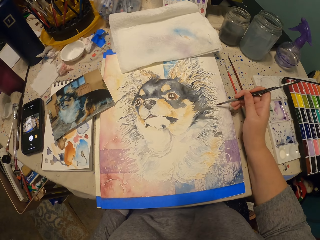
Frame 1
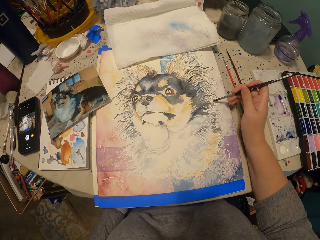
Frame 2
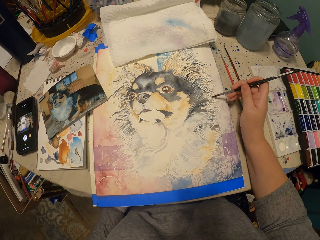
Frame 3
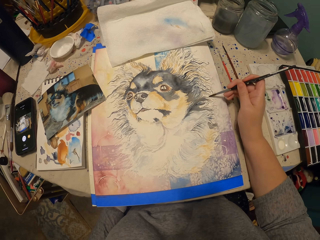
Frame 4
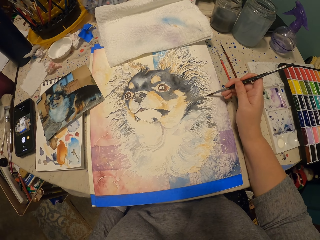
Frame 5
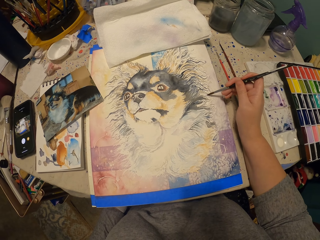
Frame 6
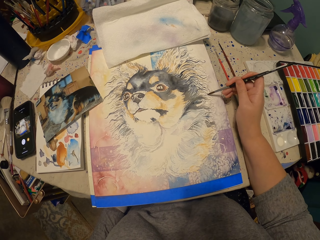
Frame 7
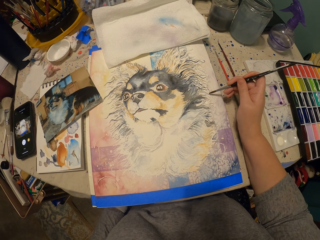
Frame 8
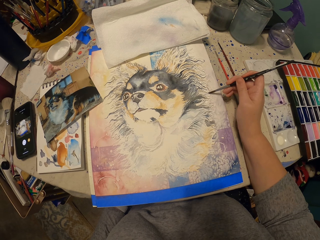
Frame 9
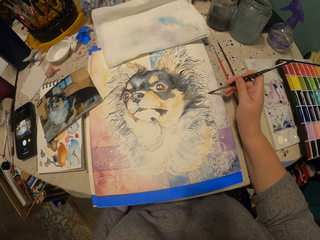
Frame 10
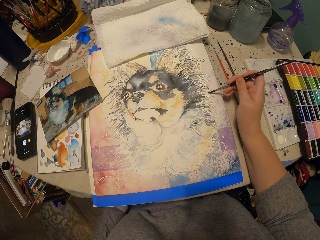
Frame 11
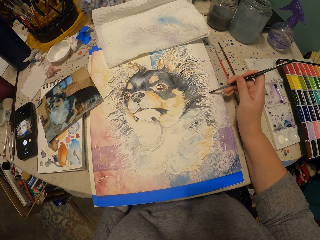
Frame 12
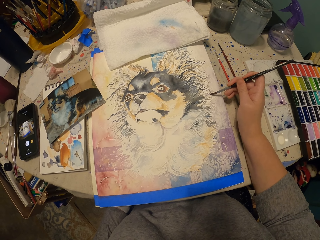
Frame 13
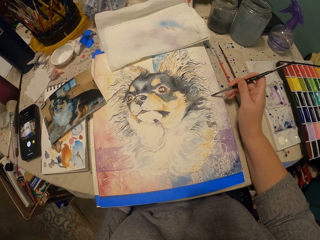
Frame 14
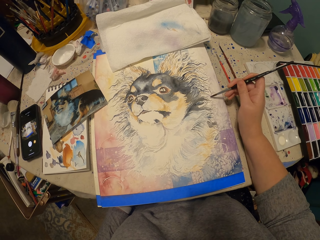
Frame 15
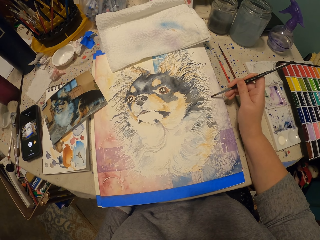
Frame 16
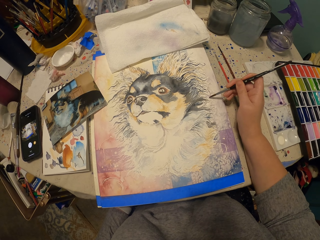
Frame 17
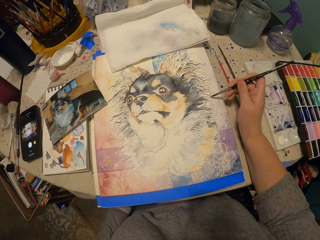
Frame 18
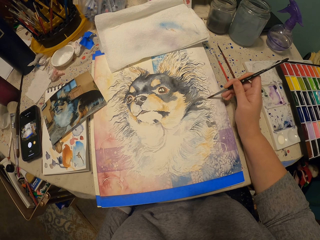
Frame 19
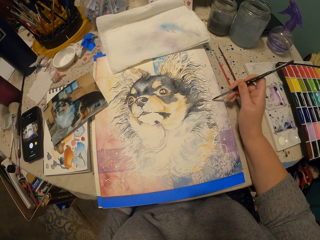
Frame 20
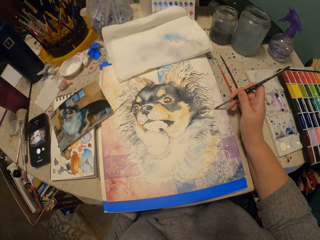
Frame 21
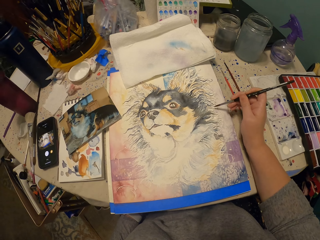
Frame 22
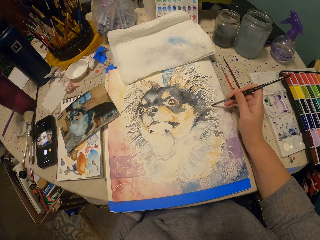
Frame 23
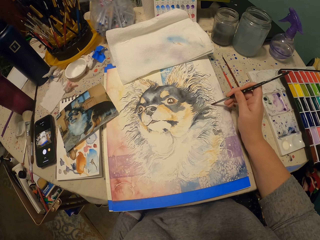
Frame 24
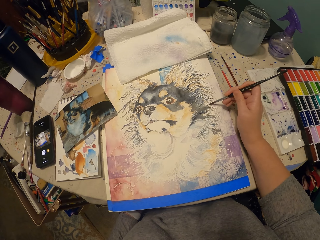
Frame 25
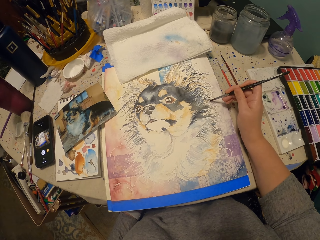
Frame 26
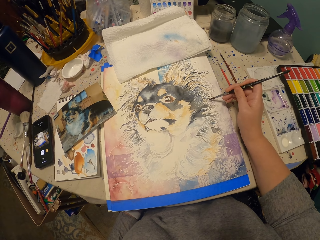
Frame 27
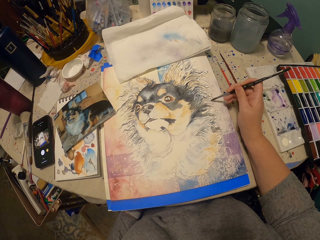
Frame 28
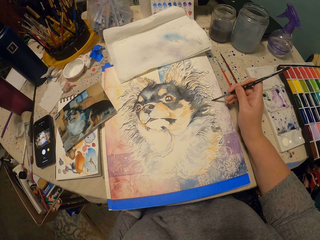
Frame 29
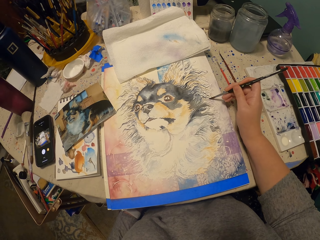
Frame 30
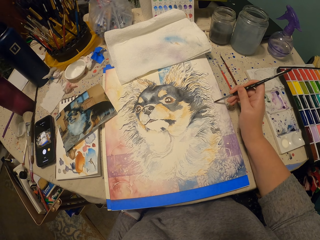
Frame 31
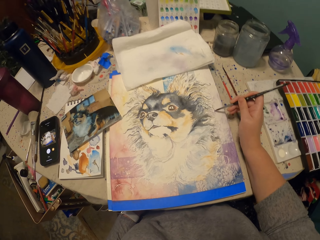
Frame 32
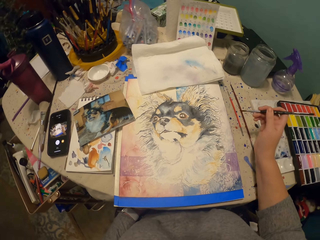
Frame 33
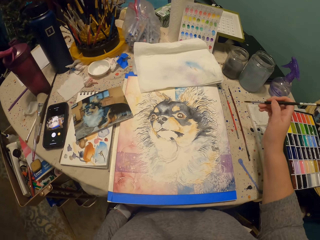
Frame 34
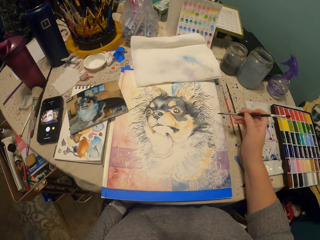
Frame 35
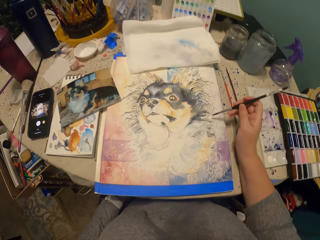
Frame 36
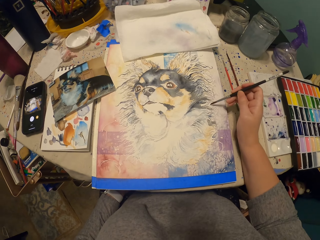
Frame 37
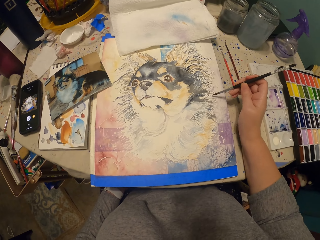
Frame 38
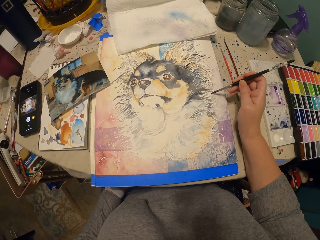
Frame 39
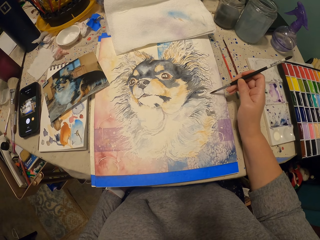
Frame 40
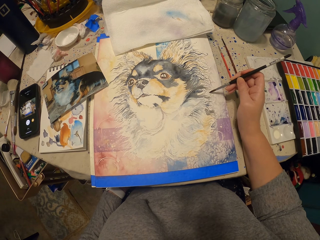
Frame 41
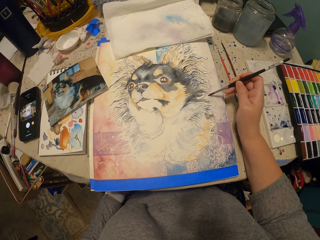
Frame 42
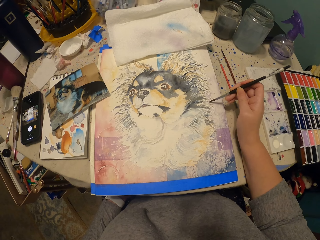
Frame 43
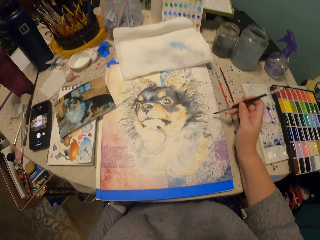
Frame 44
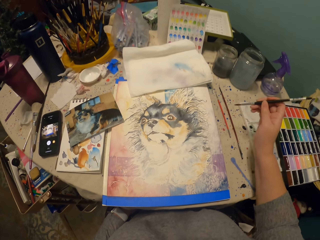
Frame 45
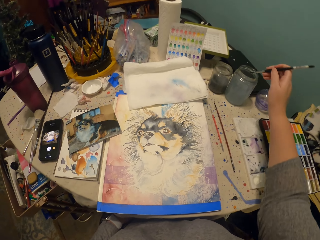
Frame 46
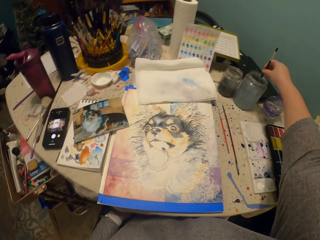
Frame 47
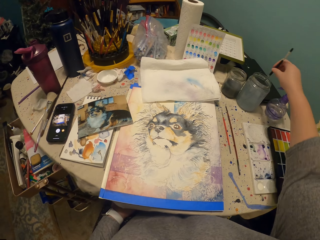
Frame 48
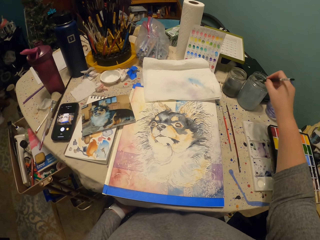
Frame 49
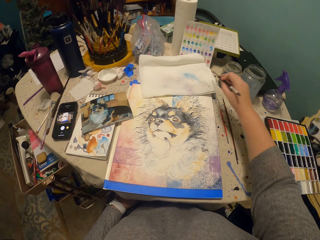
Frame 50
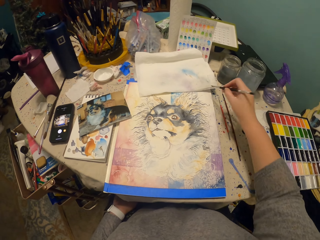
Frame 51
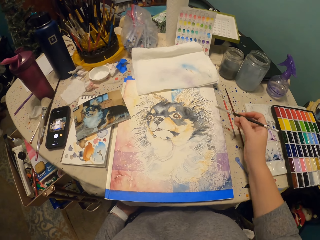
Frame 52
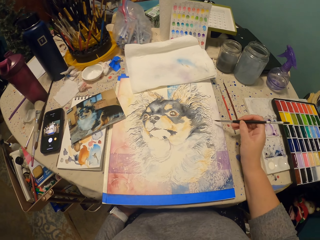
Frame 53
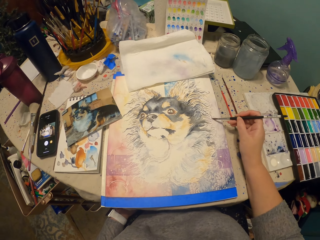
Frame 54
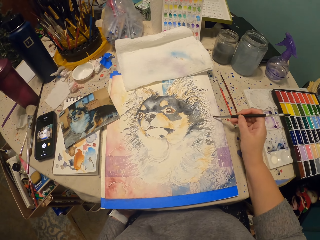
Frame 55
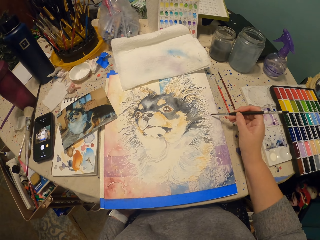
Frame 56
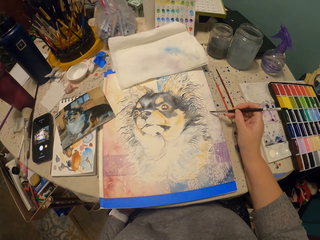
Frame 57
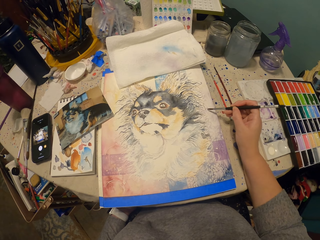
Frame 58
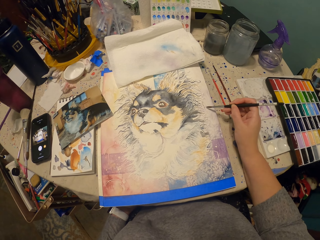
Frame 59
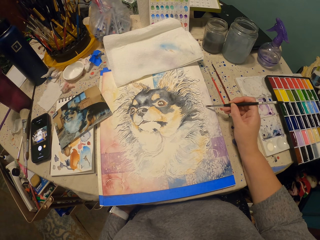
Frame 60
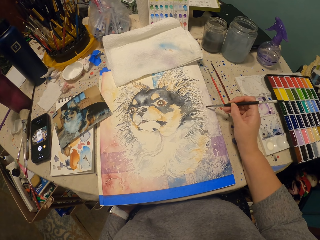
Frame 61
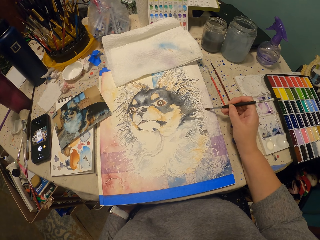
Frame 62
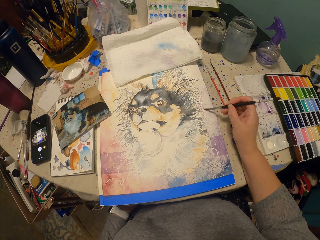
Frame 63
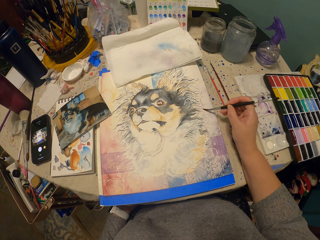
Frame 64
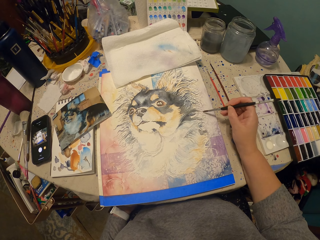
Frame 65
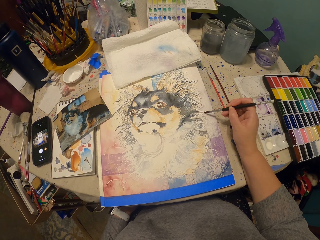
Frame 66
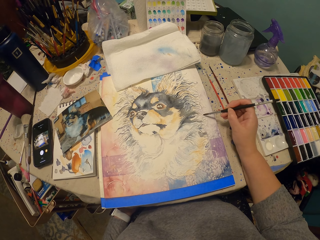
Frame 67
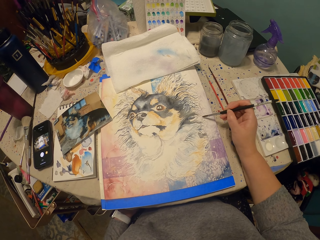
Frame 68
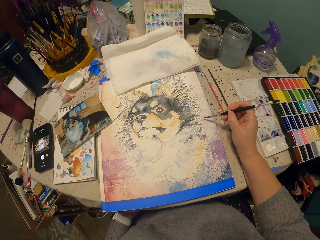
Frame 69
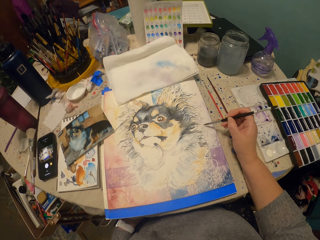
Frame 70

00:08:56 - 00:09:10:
The camera wearer paints a dog art with a painting brush. They dip the paint brush in a container, wipe the paint brush on paper, and paint with the paint brush.

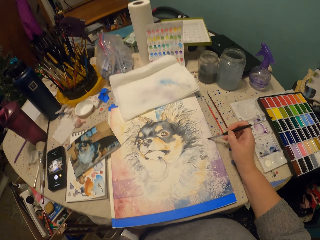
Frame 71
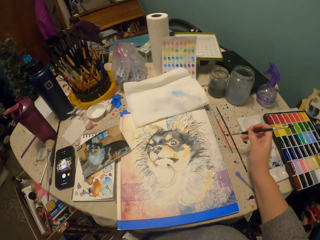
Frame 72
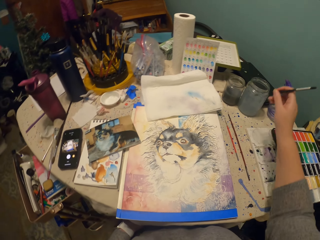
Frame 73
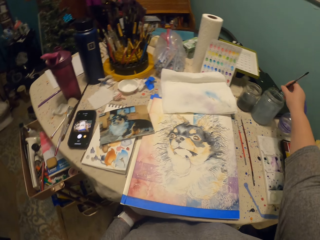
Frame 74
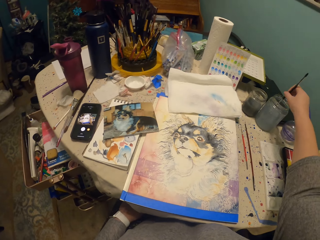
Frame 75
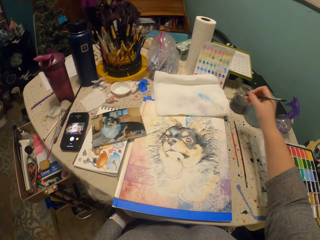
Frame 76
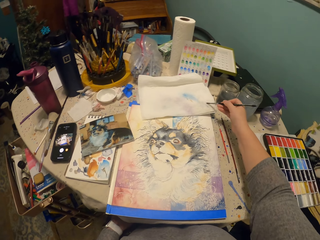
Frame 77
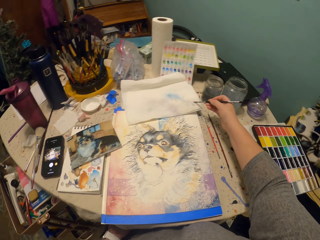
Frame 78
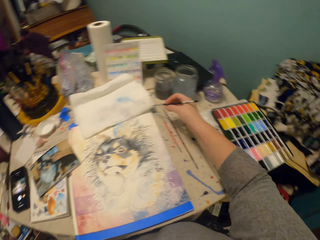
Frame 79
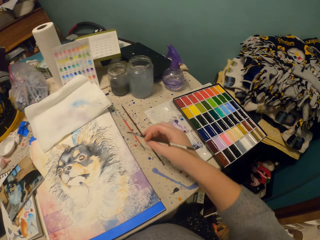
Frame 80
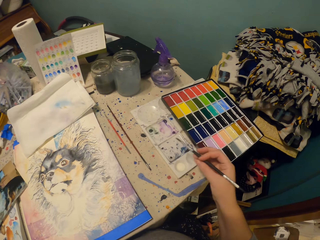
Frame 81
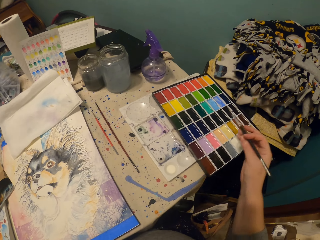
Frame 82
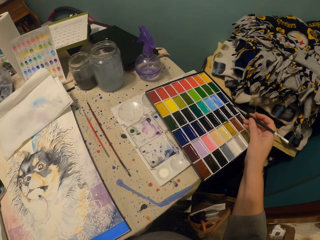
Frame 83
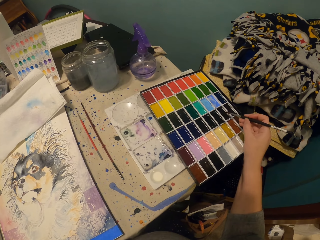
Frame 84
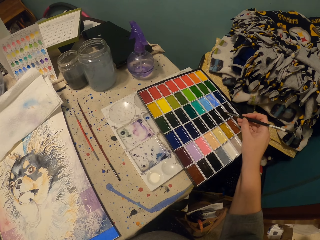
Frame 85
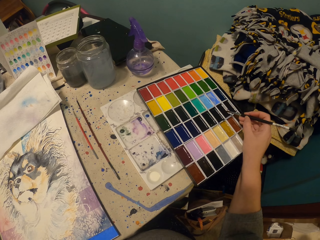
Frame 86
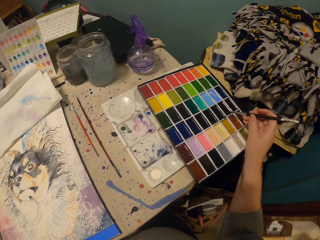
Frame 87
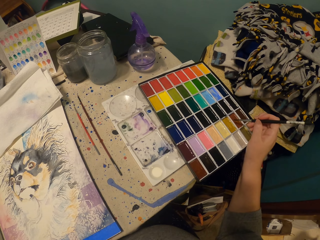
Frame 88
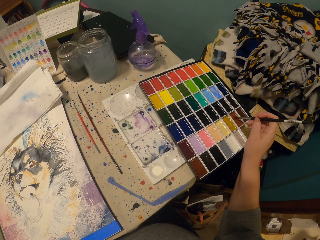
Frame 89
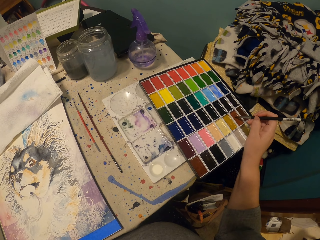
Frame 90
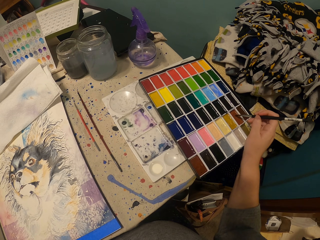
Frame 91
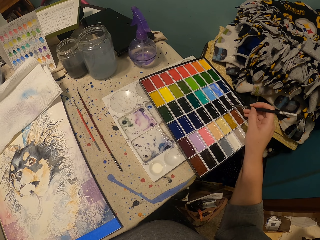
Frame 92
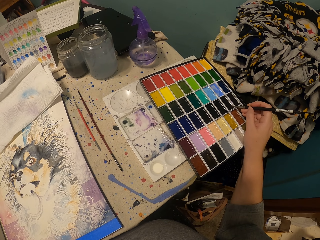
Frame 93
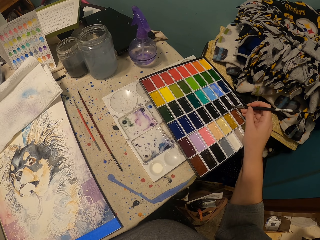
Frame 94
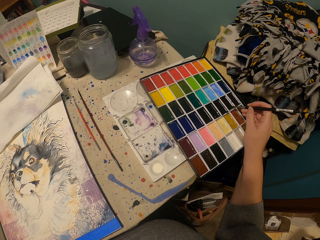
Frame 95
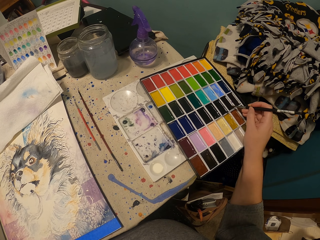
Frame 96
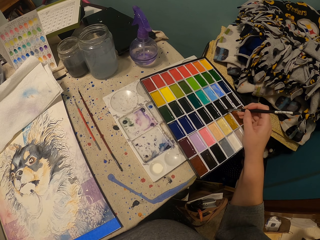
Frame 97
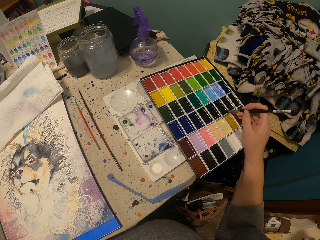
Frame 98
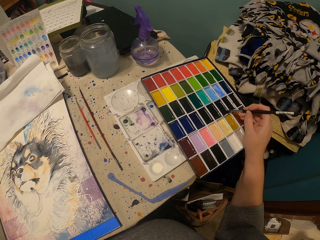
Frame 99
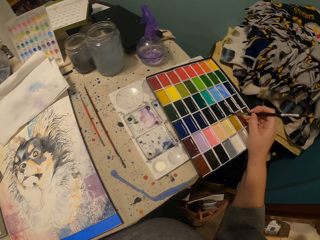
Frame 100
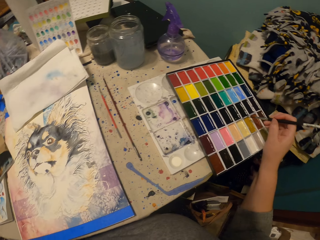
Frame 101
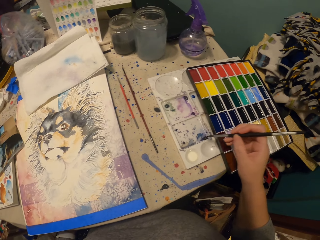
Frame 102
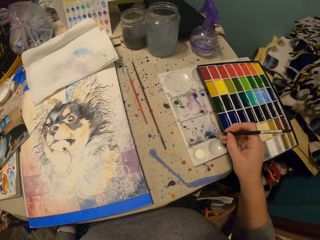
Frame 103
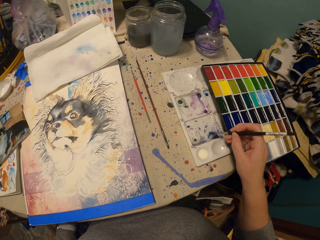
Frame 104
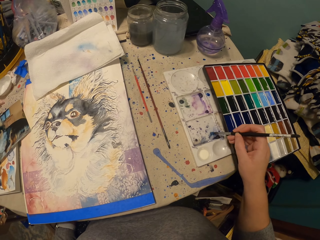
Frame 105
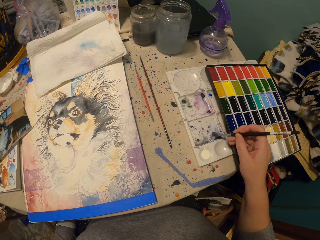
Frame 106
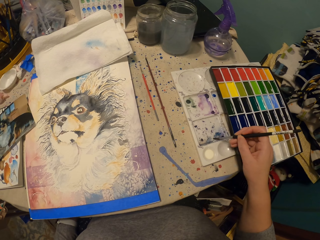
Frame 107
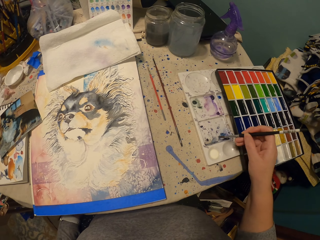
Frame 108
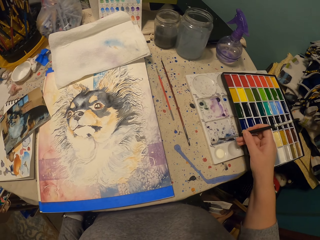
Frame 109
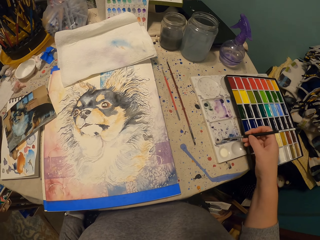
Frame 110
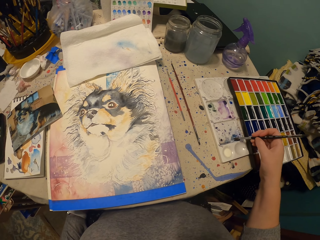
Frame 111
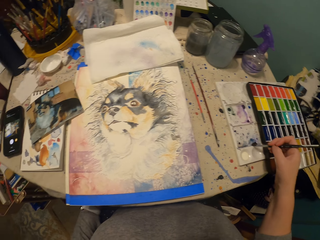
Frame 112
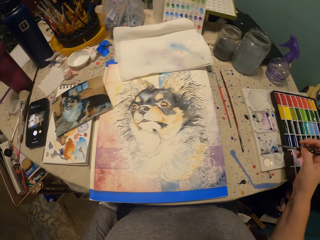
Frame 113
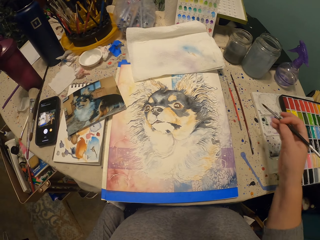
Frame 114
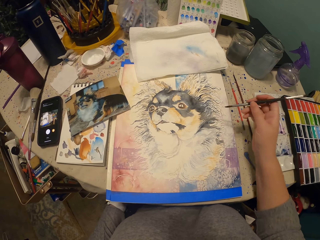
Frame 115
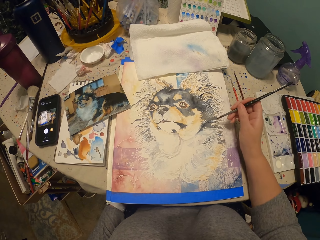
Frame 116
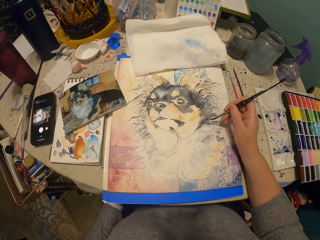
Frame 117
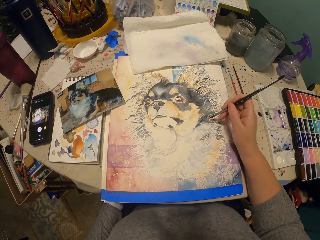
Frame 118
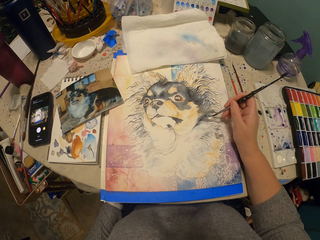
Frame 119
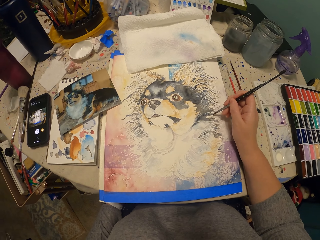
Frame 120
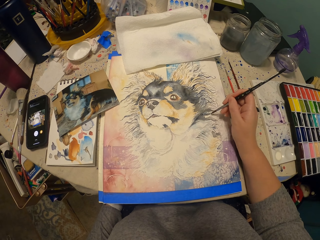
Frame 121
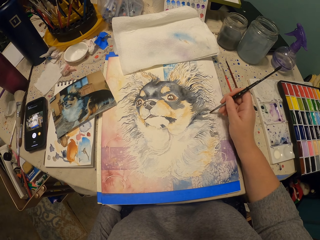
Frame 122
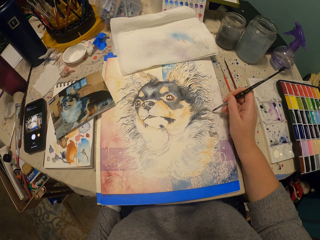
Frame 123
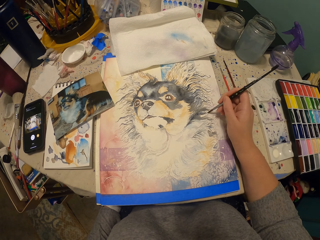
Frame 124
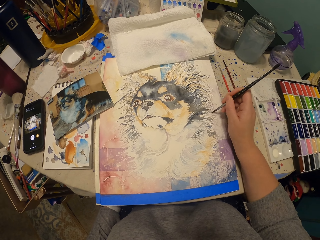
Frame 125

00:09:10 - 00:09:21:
The camera wearer dips a paint brush in a container. They put the paints on the painting brush. They wipe the paint brush on paper. They pick paint from a paint kit. They rub the paint brush on waterproof paper. They paint the dog art with a painting brush on canvas.
